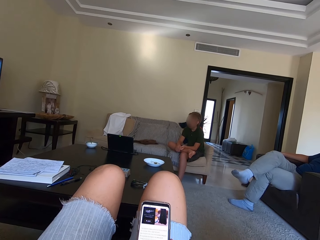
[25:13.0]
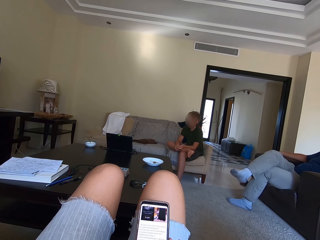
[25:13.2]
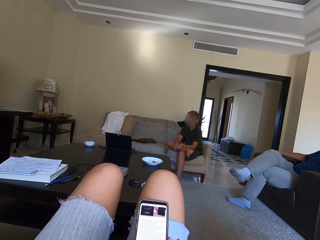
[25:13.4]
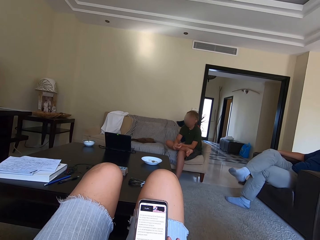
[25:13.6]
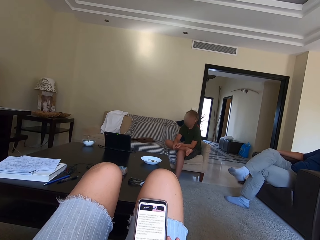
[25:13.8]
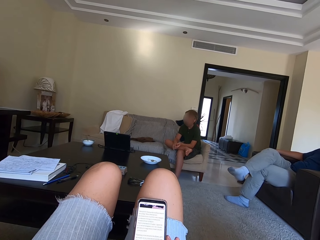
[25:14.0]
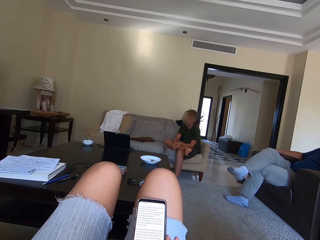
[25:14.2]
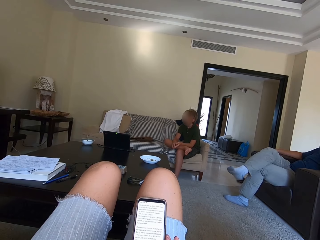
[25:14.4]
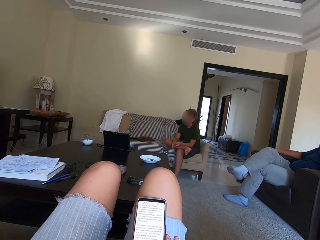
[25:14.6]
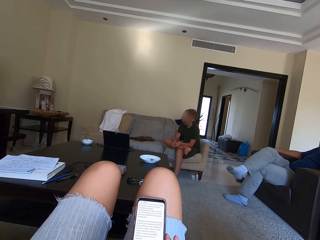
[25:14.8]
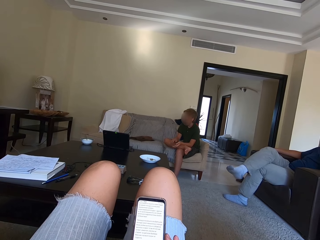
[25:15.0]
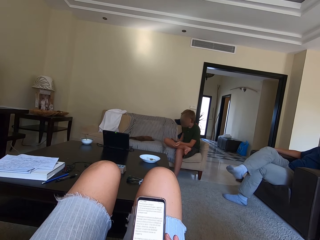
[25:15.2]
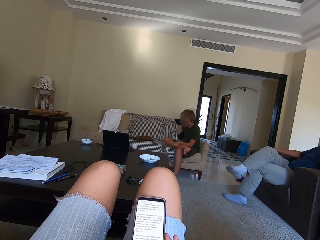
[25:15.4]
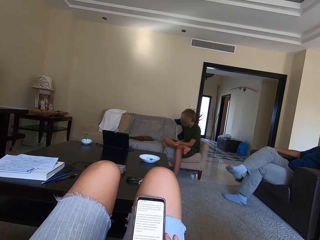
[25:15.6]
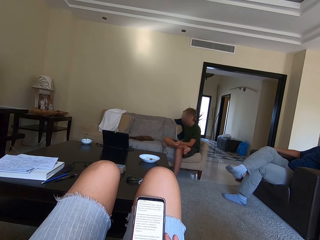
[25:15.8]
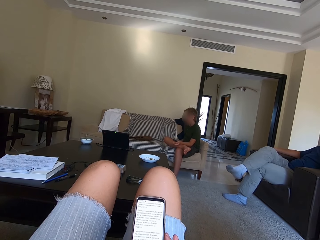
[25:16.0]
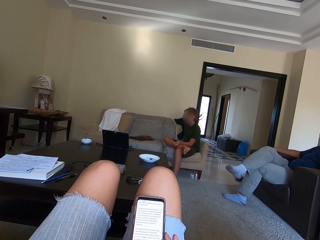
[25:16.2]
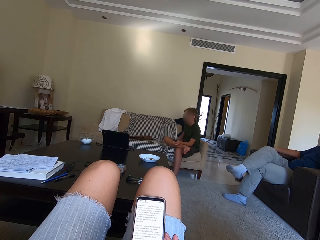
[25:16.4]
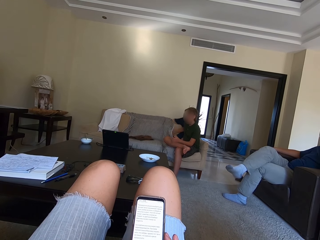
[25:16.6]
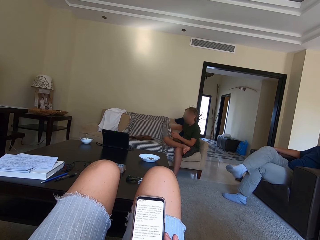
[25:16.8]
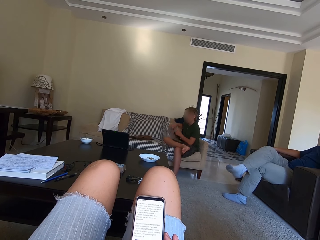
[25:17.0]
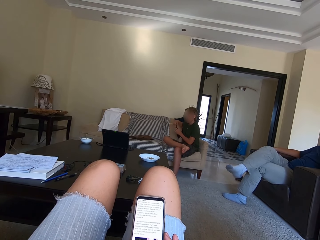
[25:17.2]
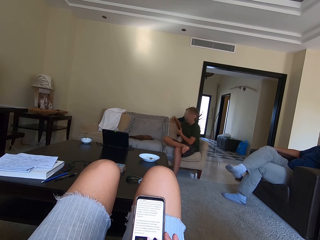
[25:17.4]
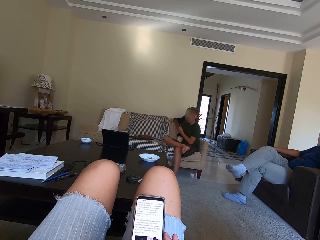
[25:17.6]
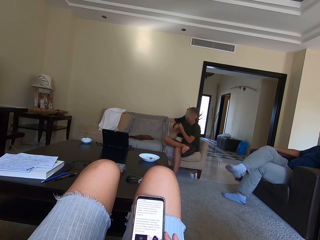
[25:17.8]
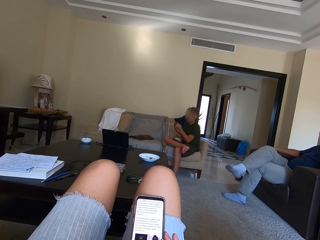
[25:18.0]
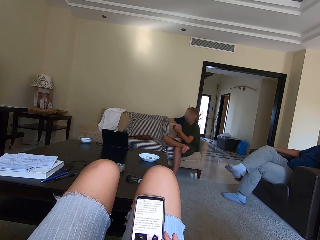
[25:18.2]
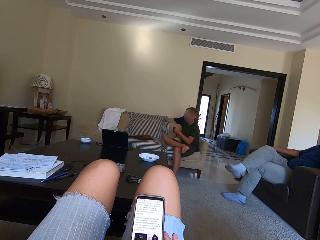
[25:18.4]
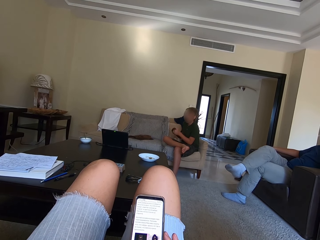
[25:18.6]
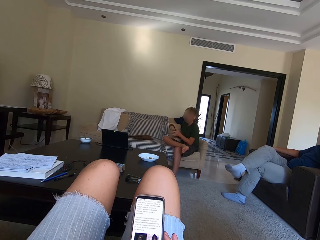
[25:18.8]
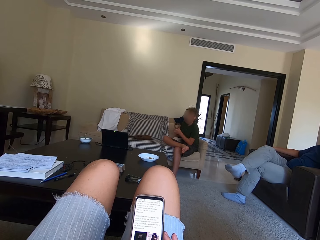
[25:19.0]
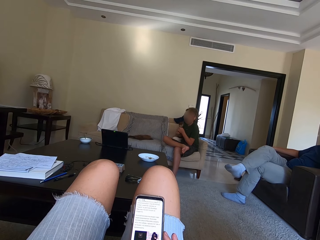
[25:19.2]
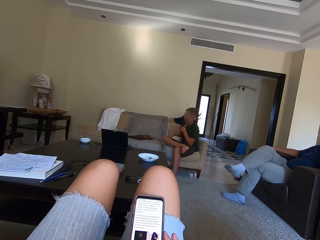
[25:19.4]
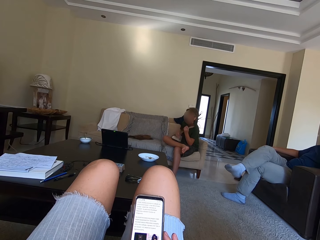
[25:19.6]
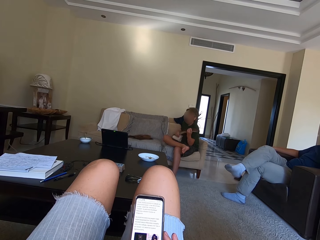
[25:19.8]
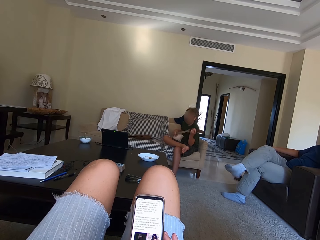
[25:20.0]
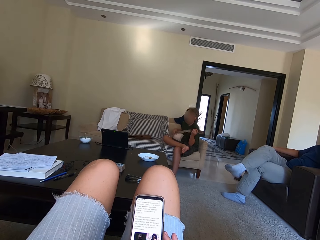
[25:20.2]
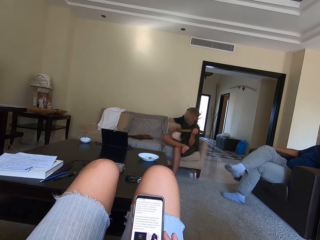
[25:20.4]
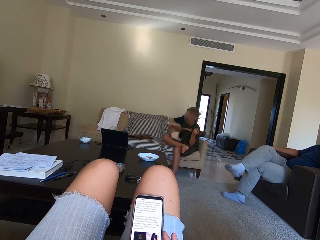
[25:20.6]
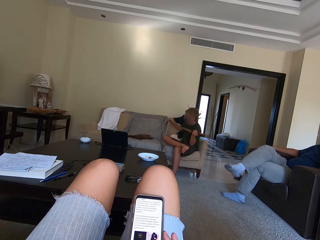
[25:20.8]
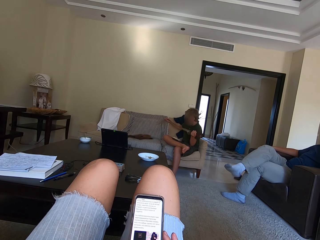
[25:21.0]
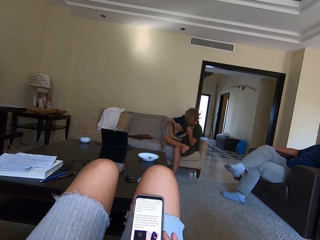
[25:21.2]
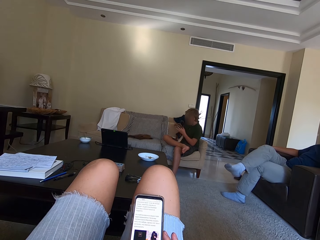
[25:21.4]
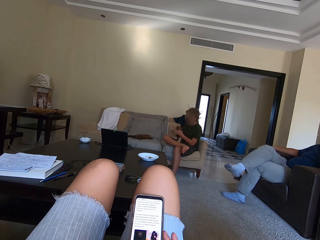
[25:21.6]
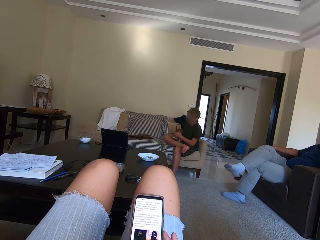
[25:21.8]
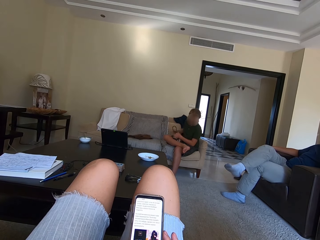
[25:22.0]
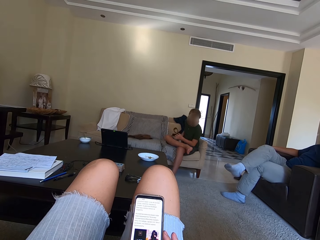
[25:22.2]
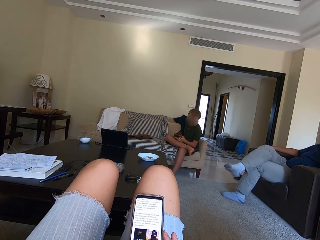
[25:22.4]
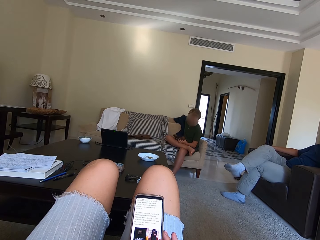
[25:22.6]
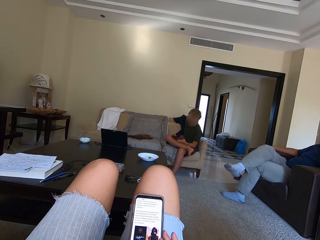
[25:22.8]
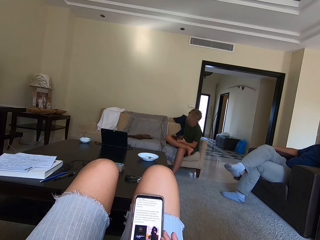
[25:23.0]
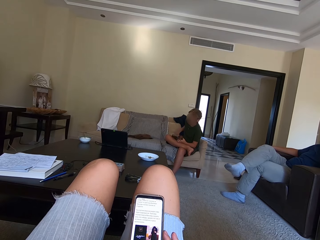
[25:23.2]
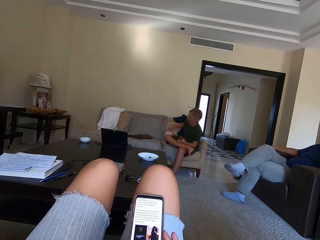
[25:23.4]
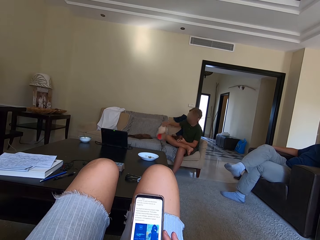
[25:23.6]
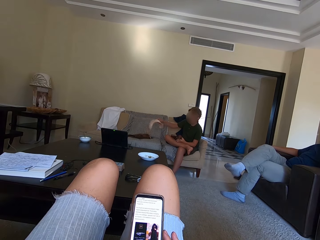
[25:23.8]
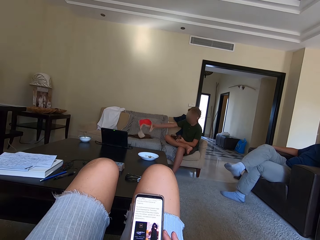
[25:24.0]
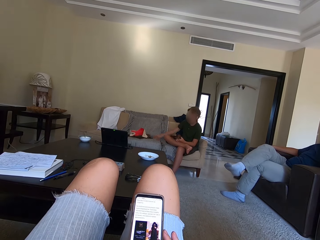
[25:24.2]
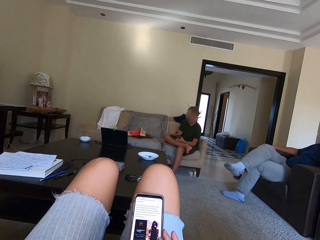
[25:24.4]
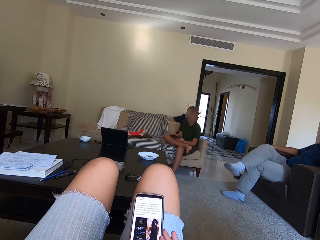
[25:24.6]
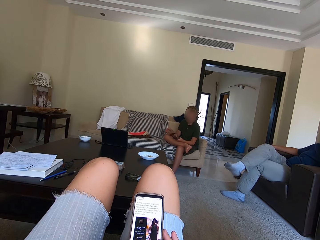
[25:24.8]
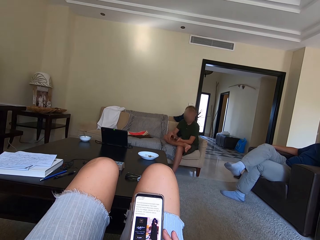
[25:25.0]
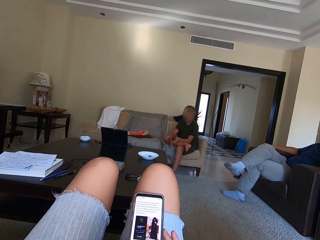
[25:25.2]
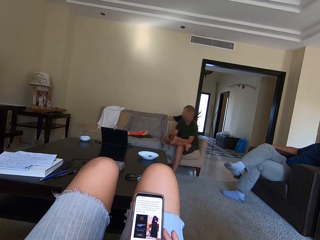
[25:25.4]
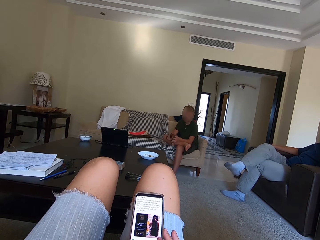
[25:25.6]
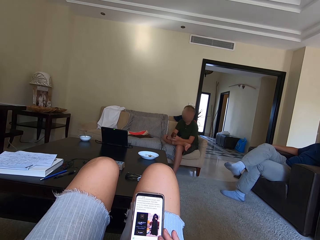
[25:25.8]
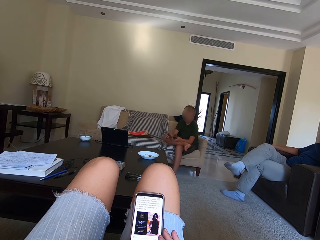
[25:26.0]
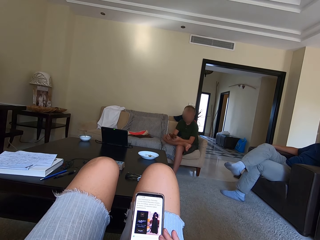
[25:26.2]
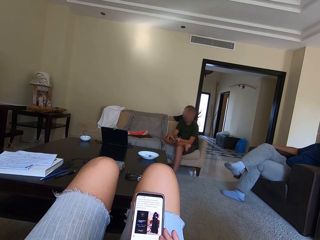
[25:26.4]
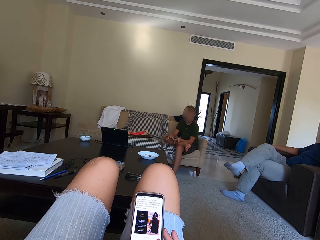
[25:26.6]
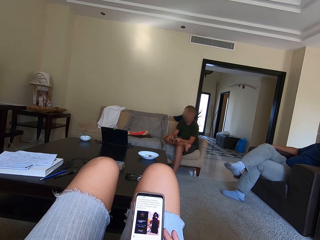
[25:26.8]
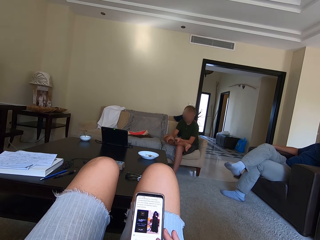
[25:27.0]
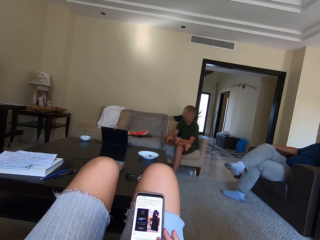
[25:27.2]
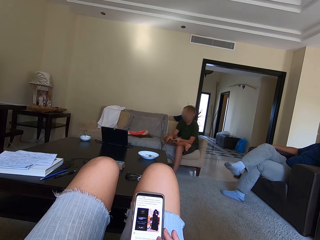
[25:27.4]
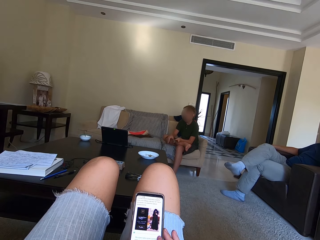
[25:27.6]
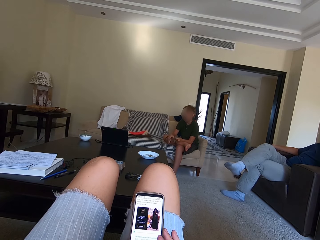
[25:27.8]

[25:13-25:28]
A man picks the belt from the sofa. The man folds the belt. The camera wearer operates the phone. The man picks the cloth. The man puts the cloth on the couch. The camera wearer operates the phone.

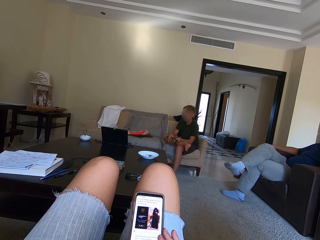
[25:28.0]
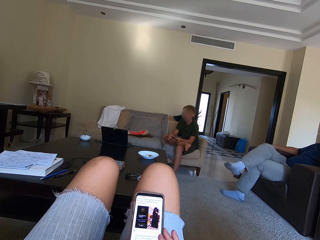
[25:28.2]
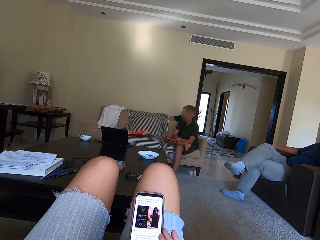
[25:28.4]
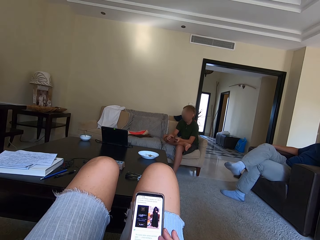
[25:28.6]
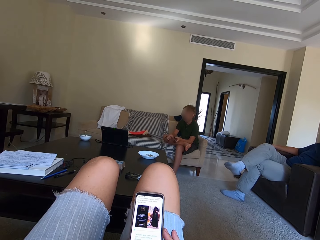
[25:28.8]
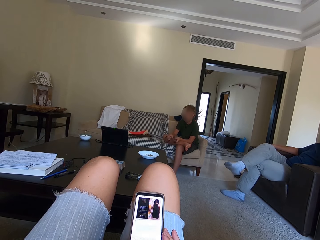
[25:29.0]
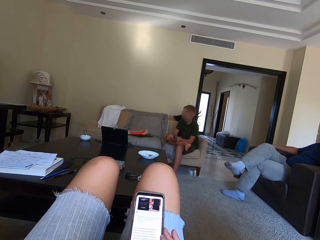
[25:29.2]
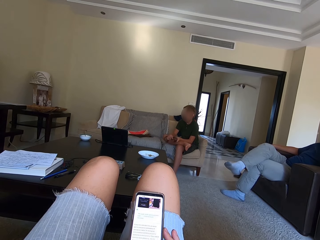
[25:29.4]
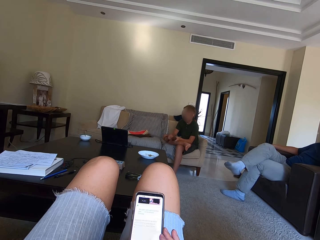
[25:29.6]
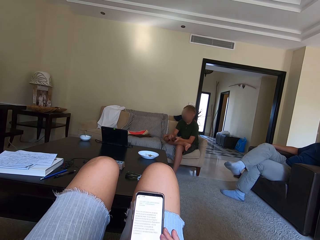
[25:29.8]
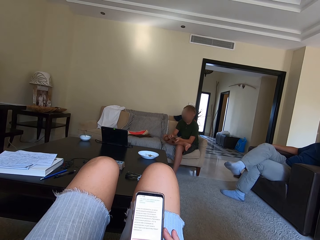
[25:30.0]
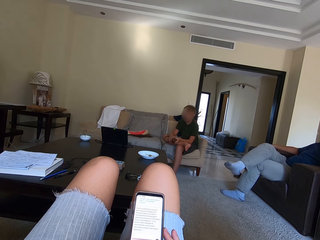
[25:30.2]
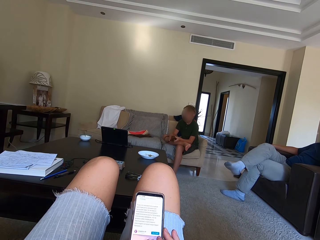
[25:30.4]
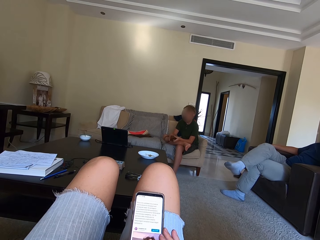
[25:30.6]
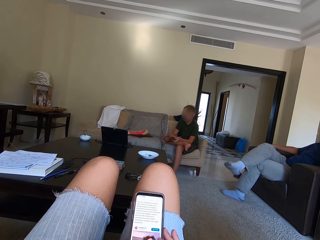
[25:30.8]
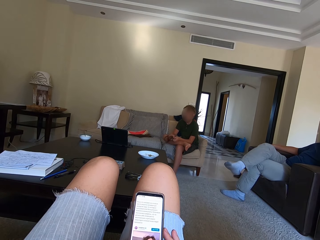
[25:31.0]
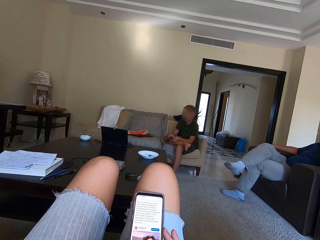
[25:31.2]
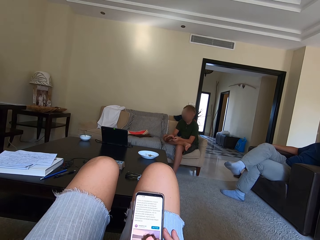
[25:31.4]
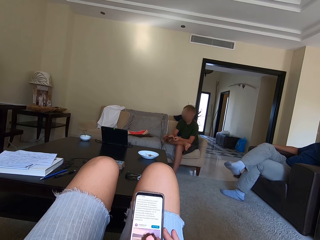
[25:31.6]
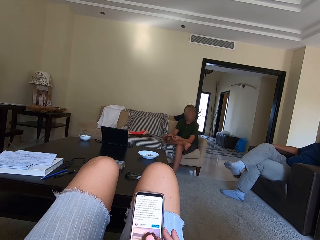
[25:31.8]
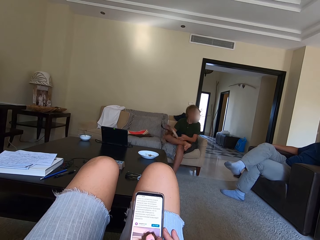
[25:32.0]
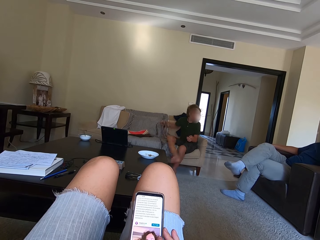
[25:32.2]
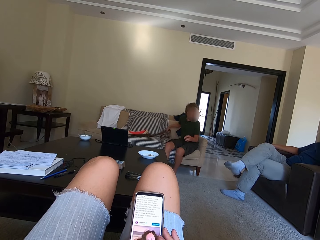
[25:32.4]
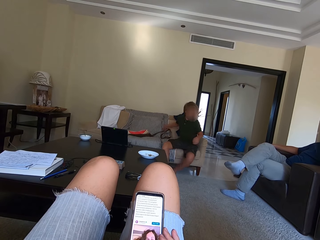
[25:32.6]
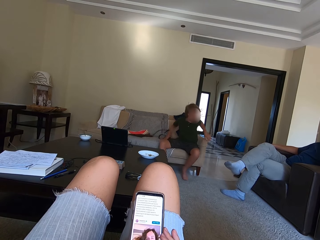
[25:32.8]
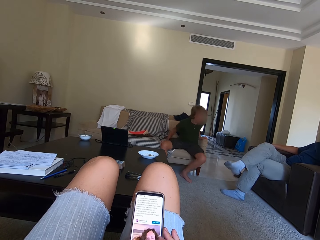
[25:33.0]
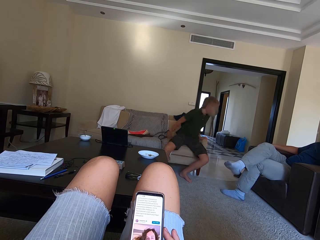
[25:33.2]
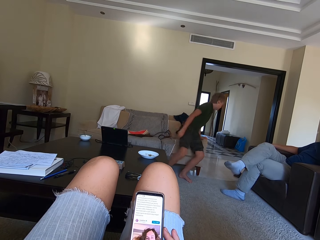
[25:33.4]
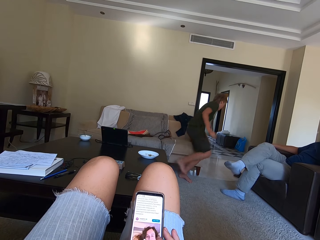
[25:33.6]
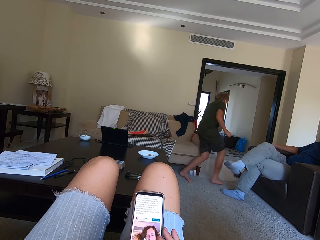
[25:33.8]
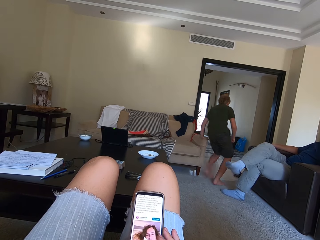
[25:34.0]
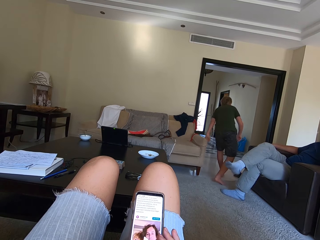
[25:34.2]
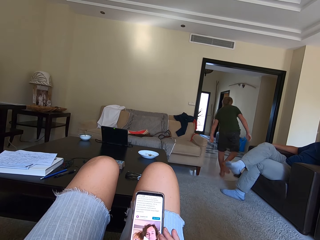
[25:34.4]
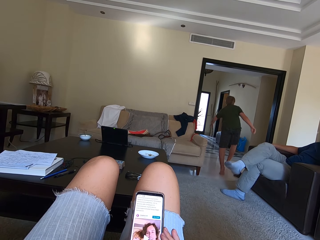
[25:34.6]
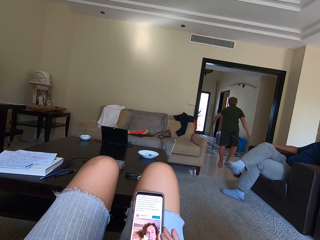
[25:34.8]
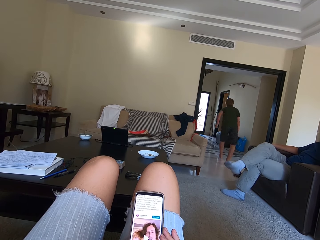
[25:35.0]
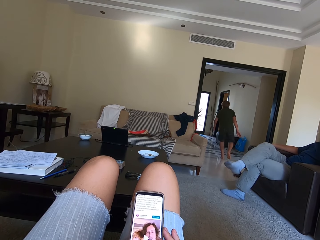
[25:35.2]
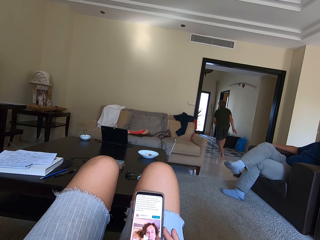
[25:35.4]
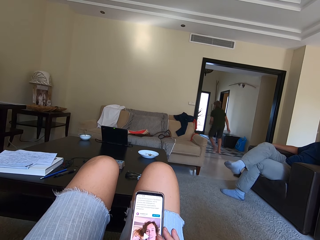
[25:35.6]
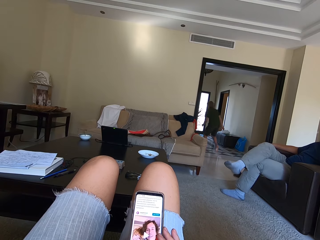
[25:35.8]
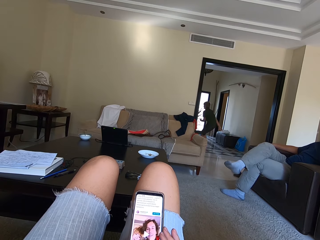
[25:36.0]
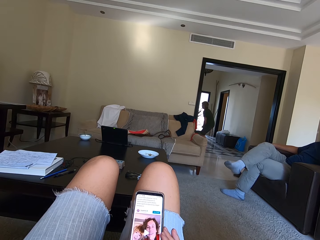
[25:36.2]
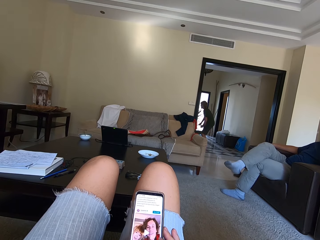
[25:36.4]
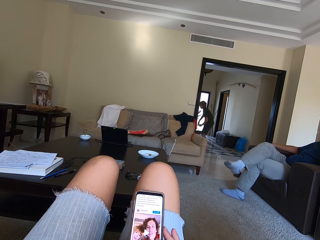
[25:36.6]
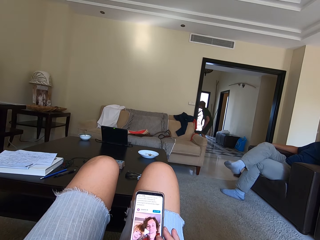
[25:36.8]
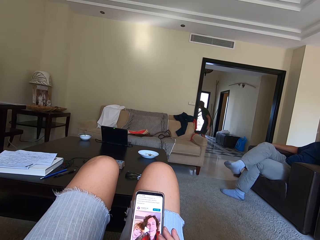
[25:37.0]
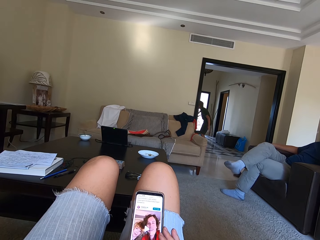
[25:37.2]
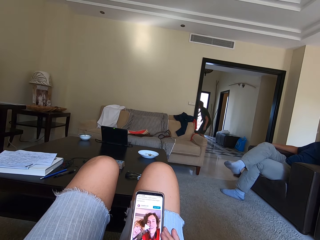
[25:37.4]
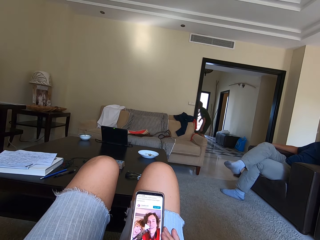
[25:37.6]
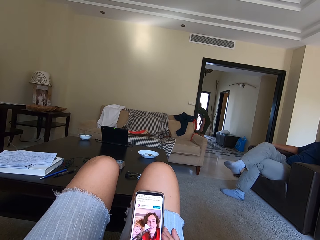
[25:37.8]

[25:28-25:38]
The man puts the belt on the sofa. The man stands up and walks around. The camera wearer walks towards another room.
